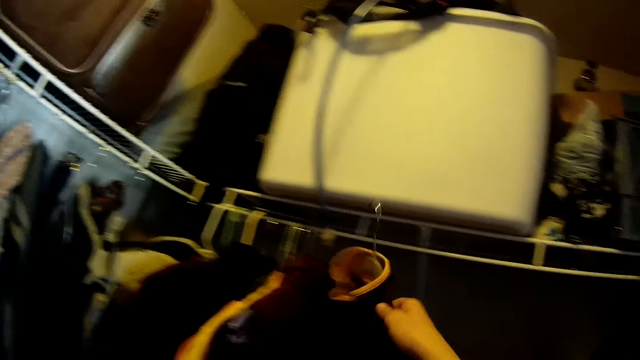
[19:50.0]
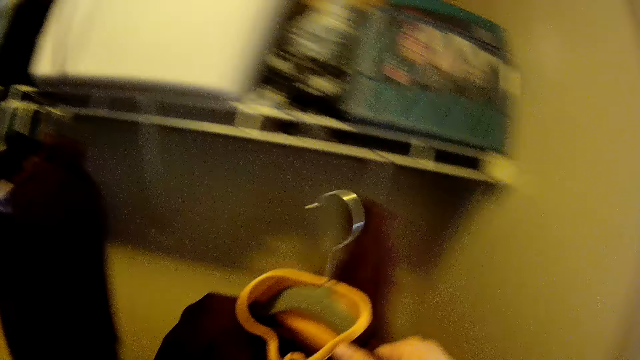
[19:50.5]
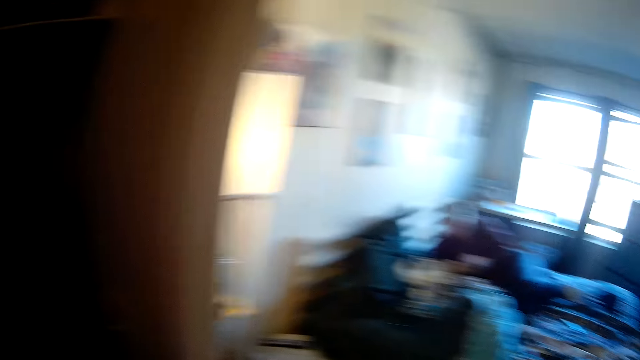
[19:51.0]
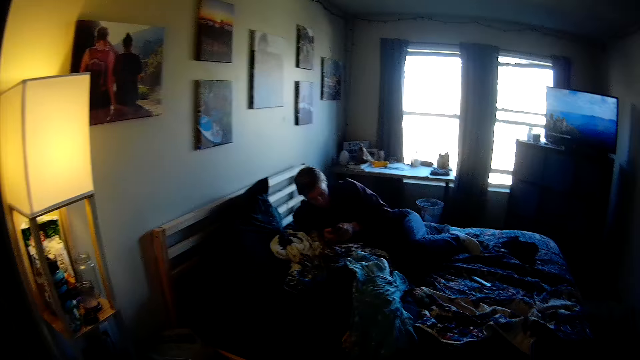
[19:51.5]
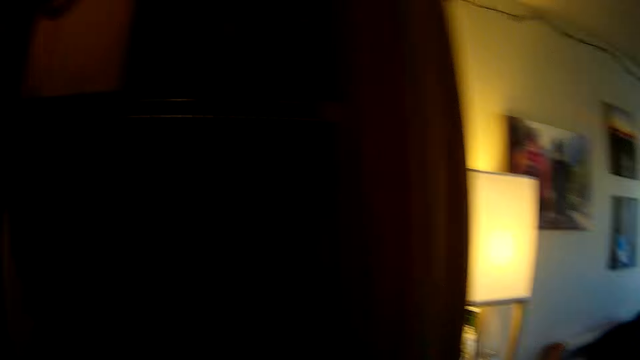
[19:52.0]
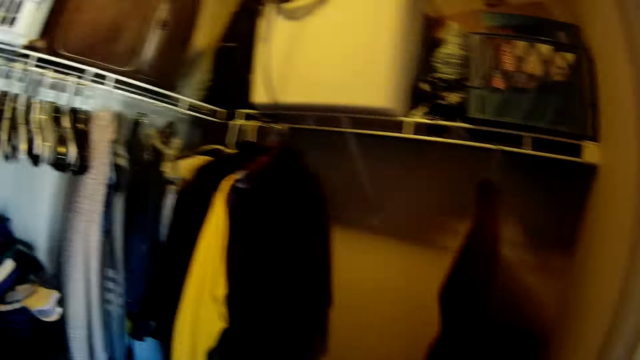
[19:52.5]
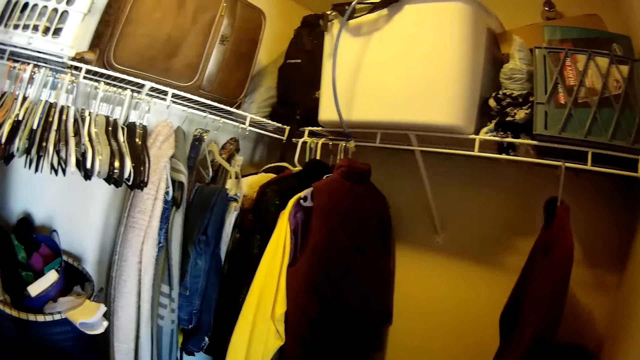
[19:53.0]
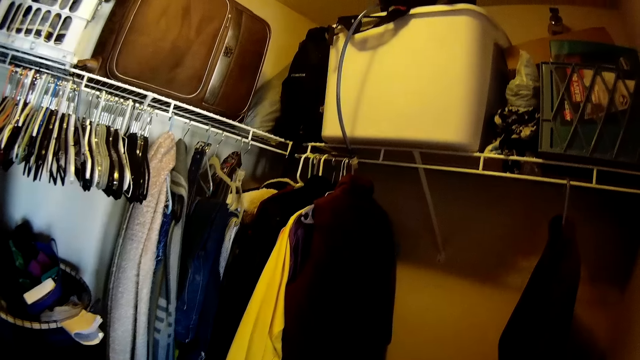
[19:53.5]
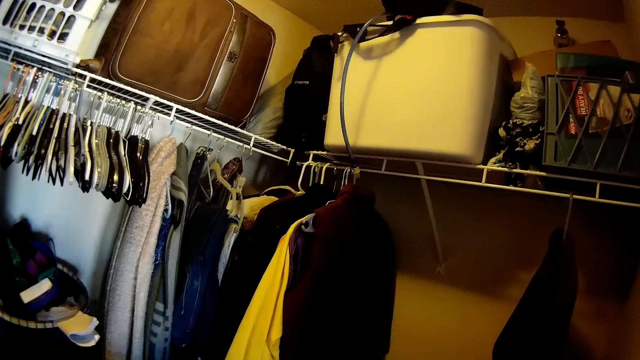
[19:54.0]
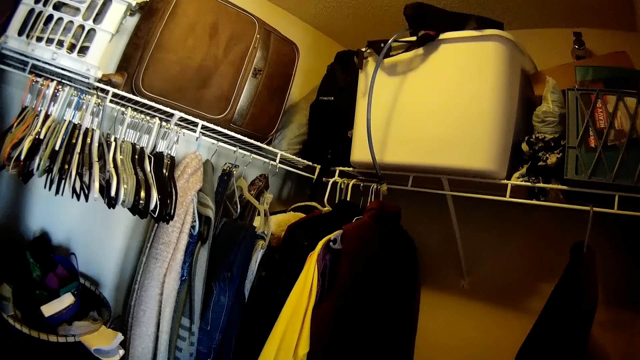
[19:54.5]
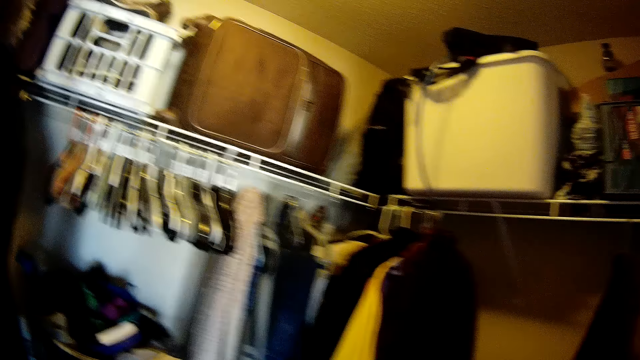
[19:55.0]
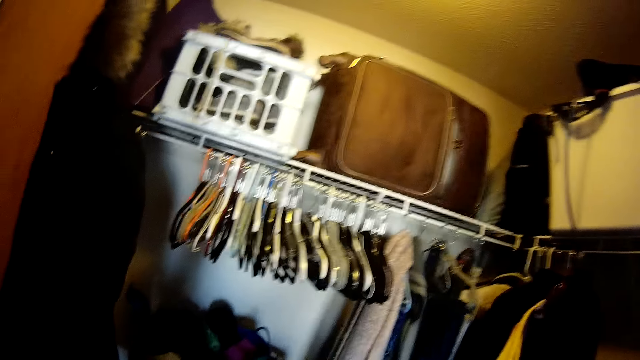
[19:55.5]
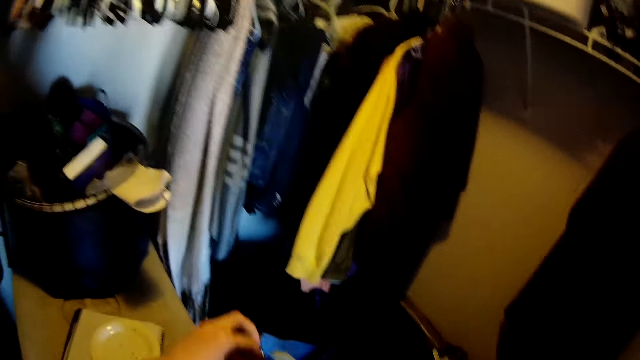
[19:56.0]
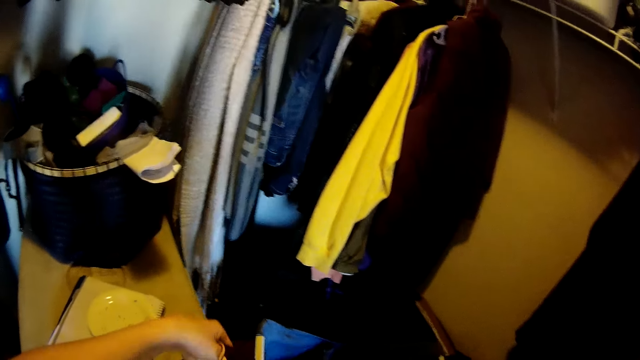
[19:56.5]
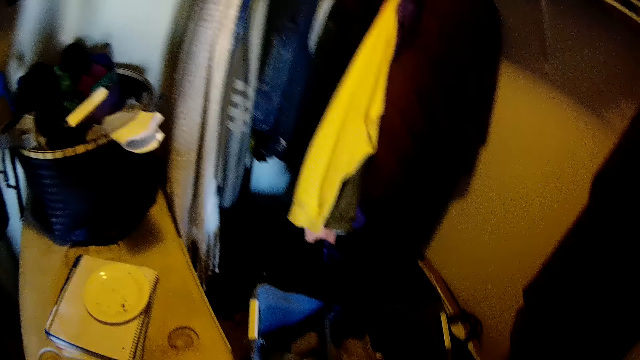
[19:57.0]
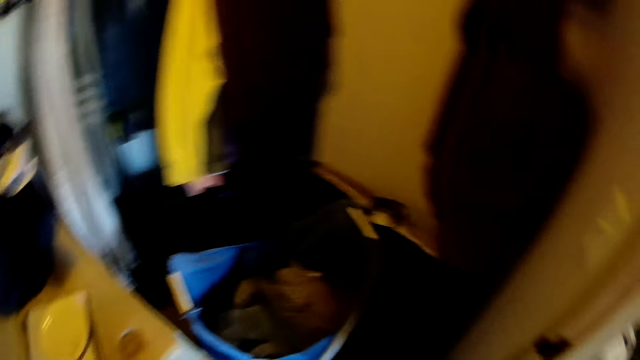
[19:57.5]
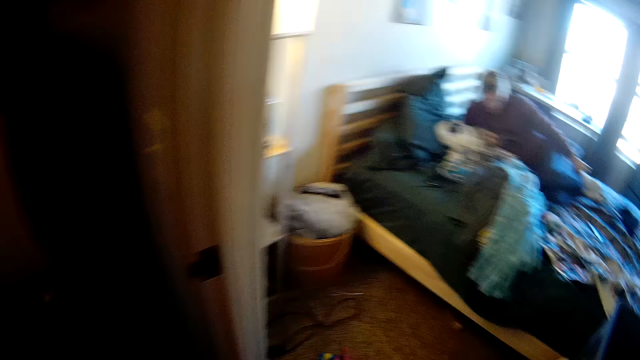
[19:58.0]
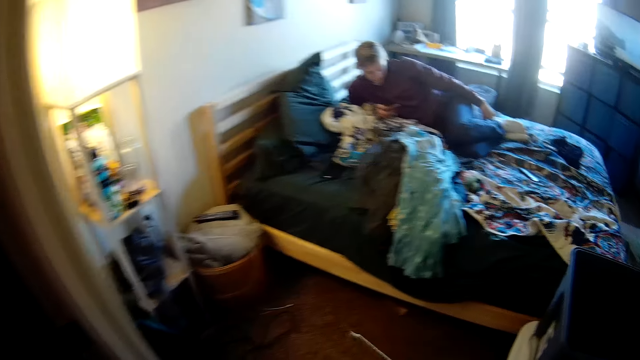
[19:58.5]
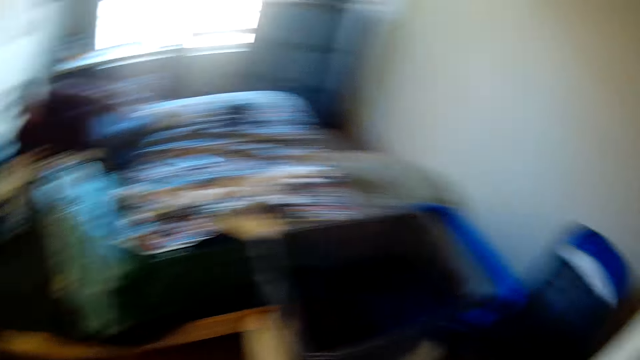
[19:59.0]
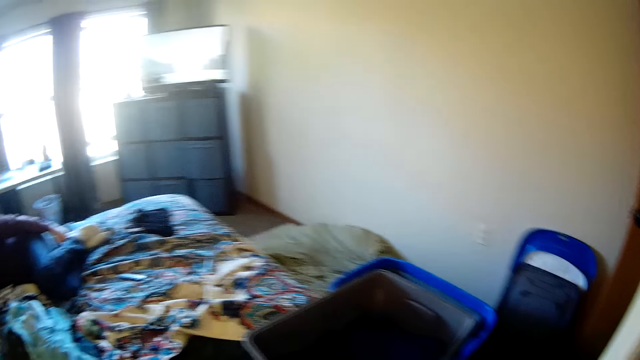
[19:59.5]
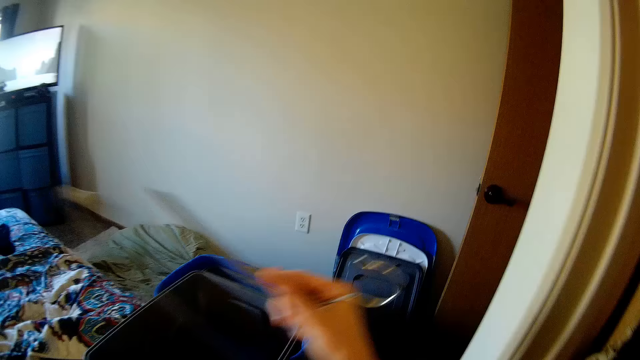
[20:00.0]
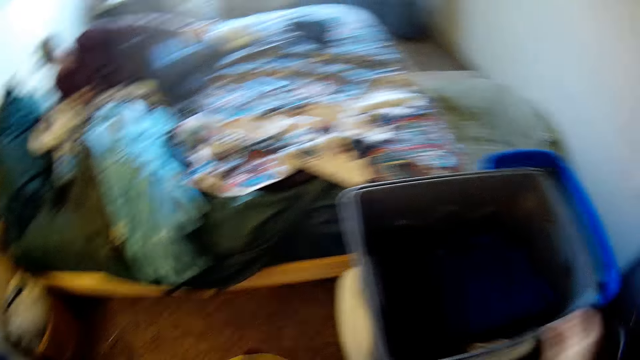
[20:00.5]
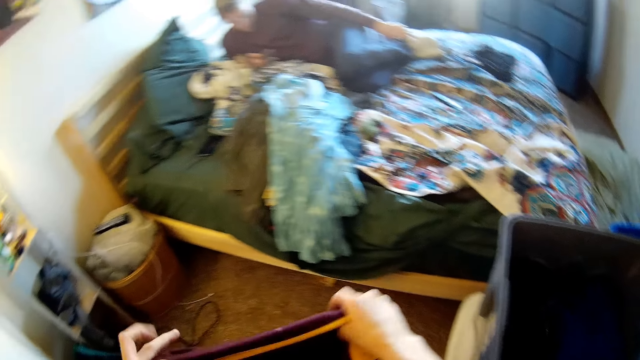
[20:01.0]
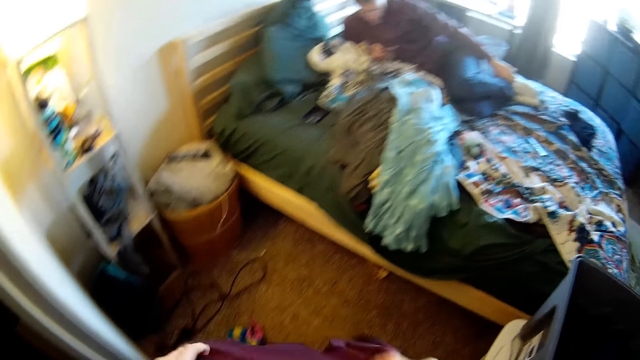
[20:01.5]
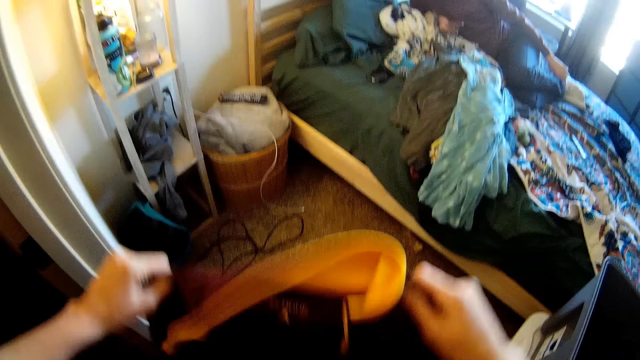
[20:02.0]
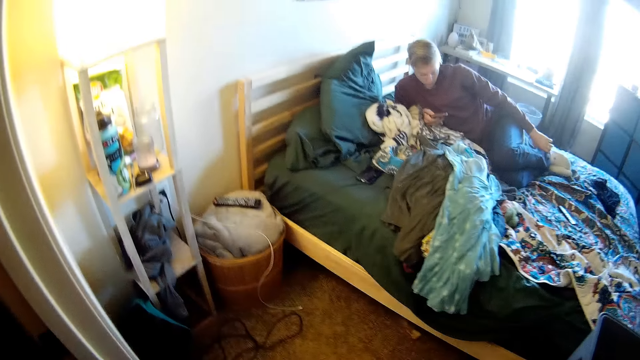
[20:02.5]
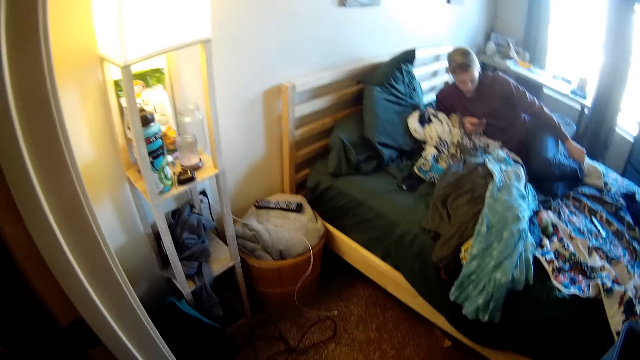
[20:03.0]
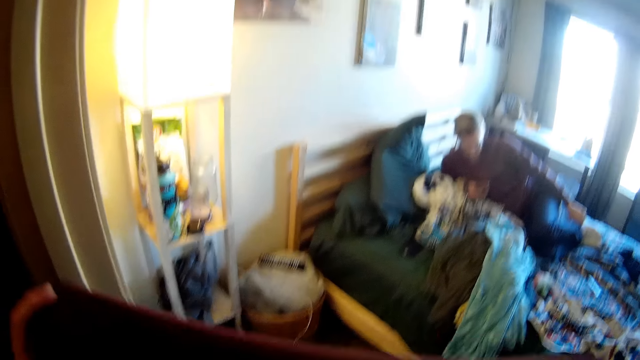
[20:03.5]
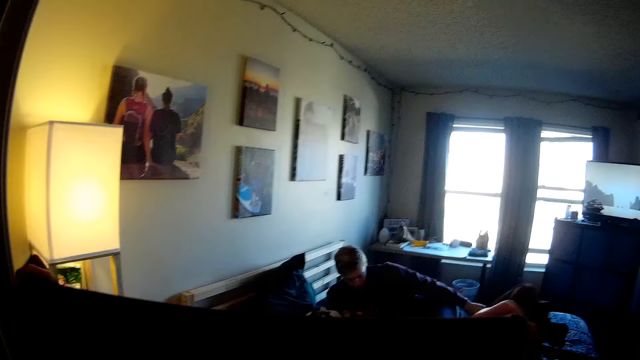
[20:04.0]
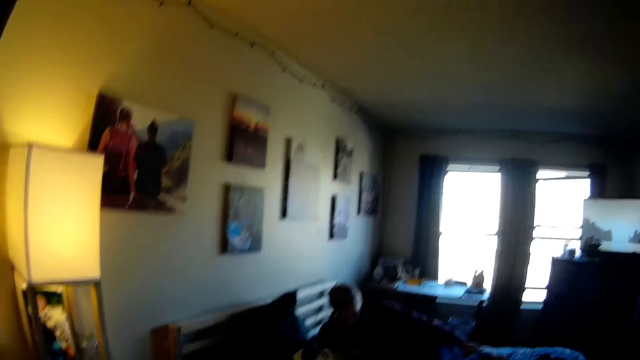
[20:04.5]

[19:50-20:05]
The camera wearer holds a cloth. They walk to the bucket. They remove the cloth from the hanger and drop the hanger on the floor. They fold a sweater.

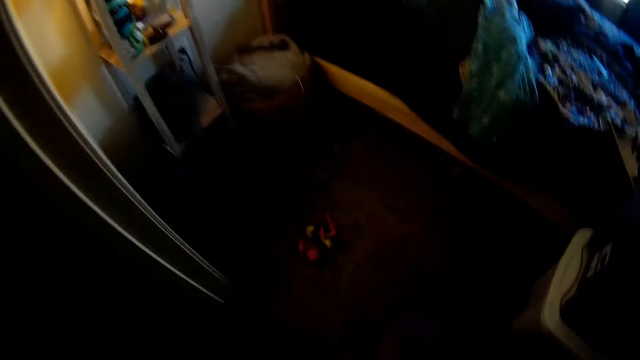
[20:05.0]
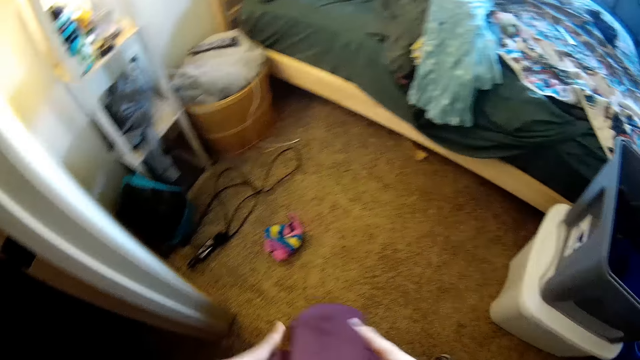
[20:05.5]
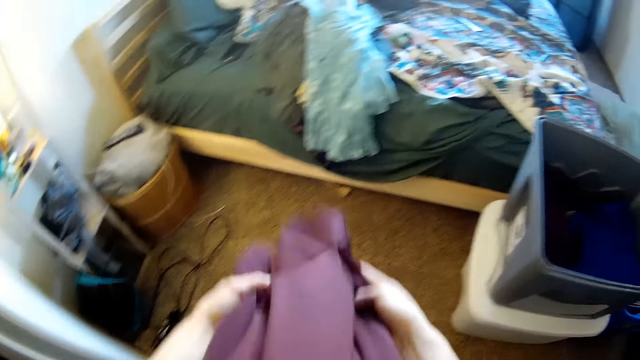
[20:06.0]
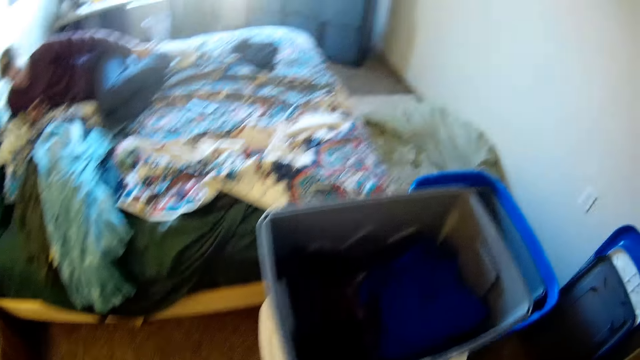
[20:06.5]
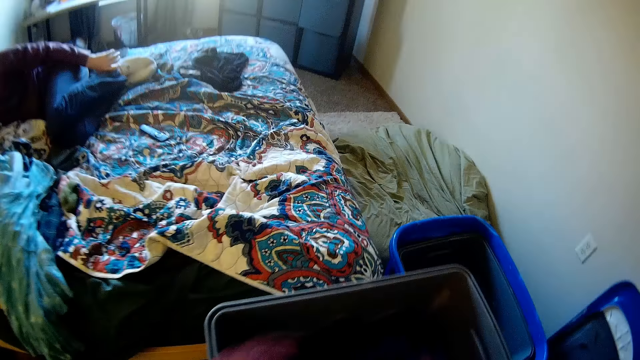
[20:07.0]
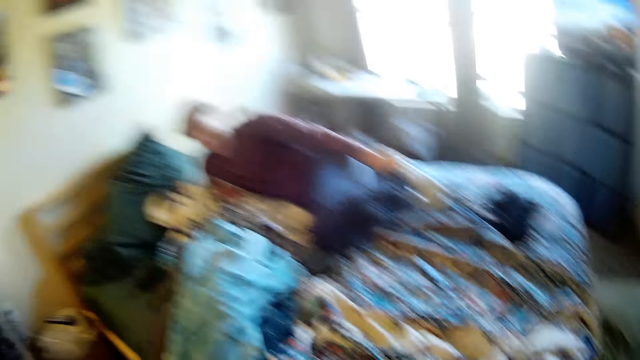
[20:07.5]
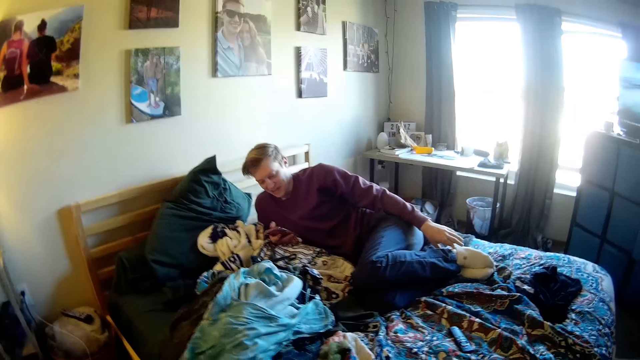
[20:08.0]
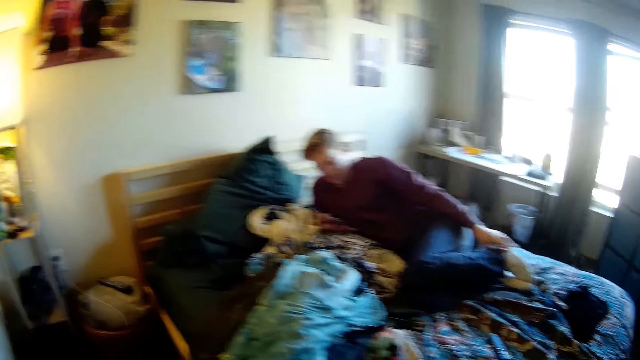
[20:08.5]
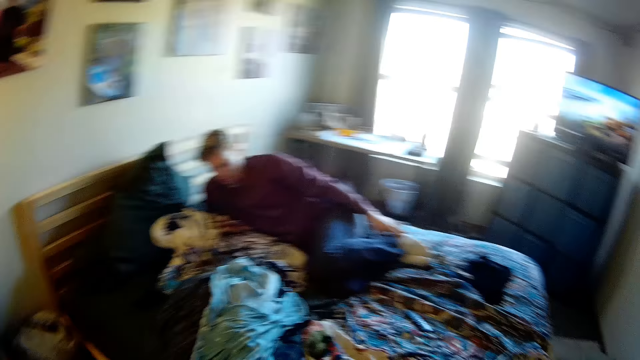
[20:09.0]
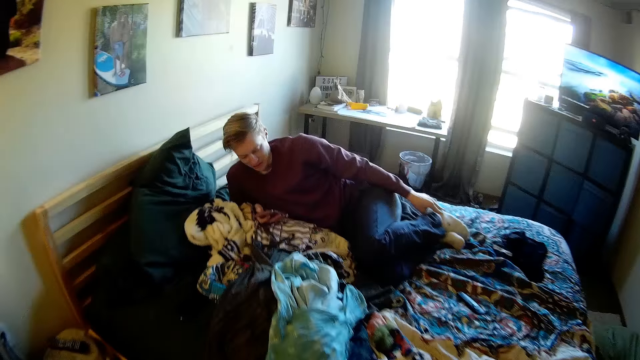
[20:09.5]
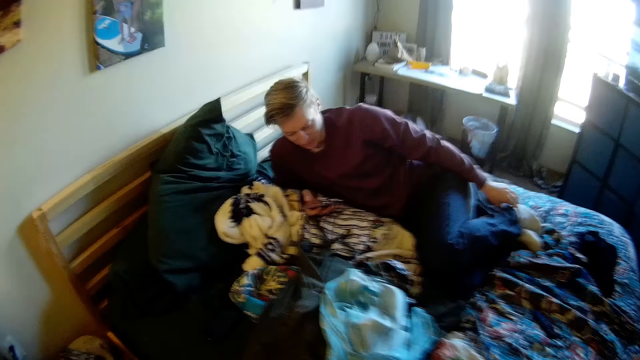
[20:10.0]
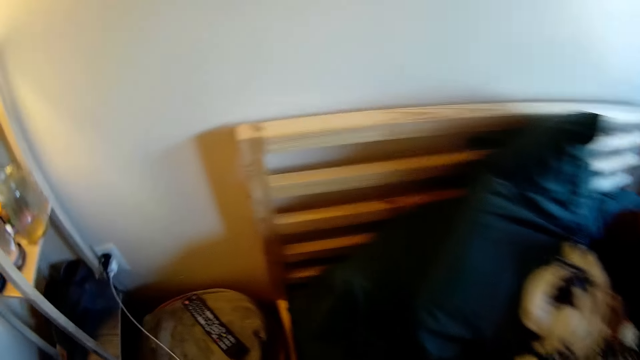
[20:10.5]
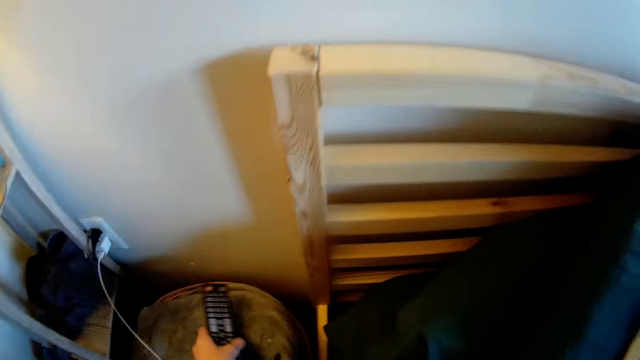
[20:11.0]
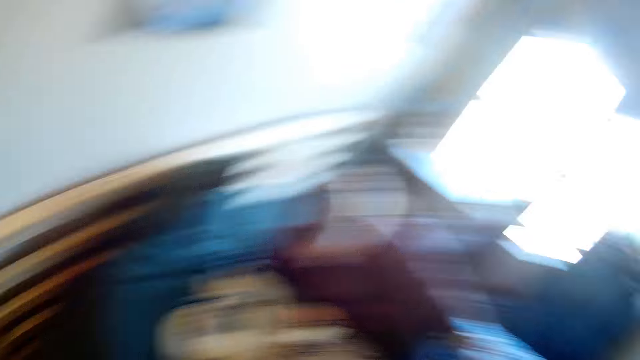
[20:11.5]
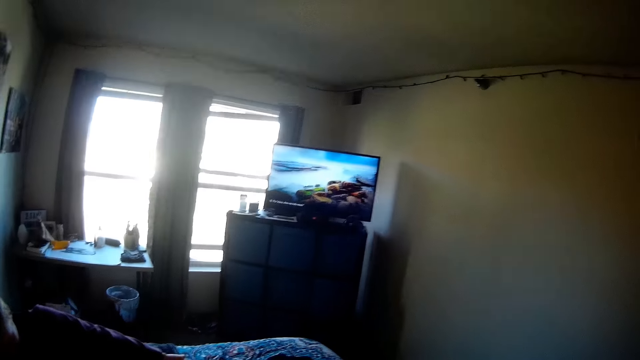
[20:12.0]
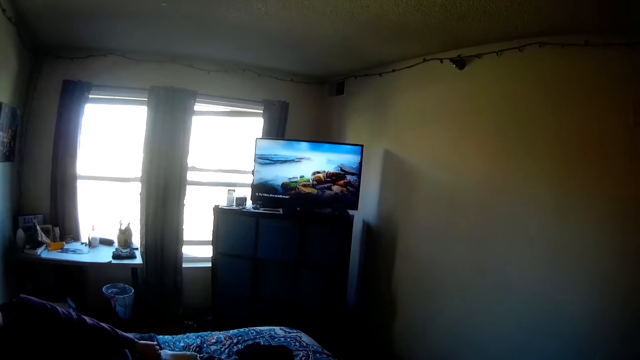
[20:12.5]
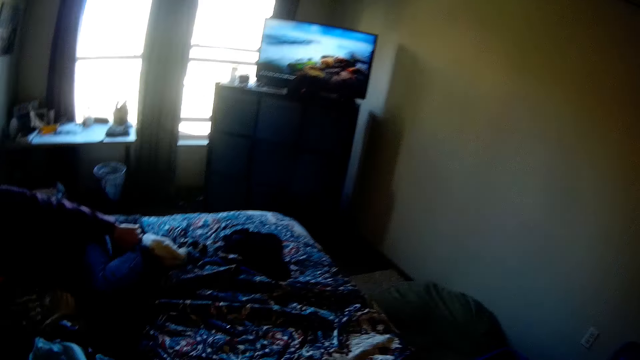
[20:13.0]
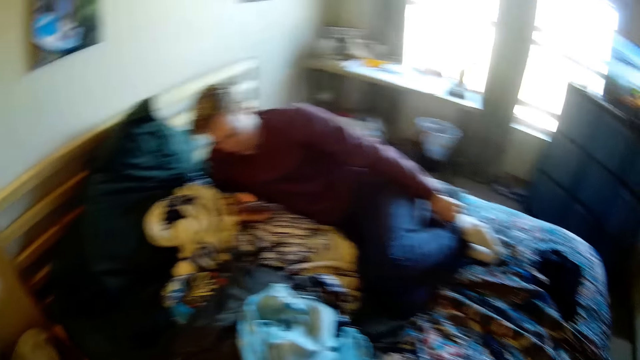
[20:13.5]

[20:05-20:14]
The camera wearer folds the cloth in his hands and places the cloth in his hands in the bucket. A man uses his phone on the bed. The camera wearer walks towards the bed. He picks up a remote controller on the stool.
